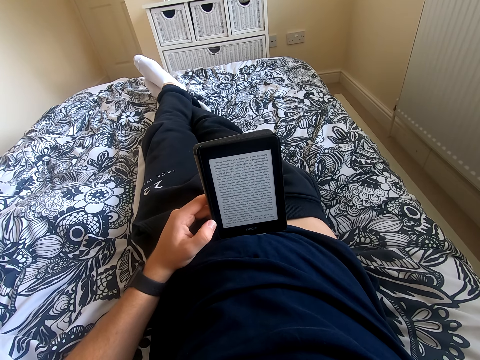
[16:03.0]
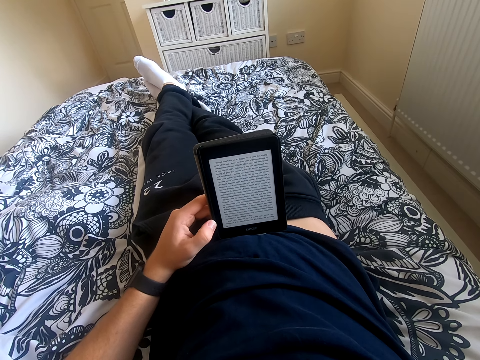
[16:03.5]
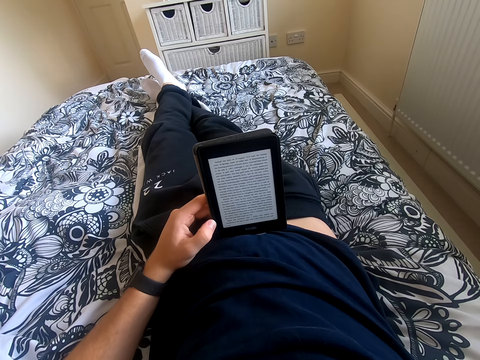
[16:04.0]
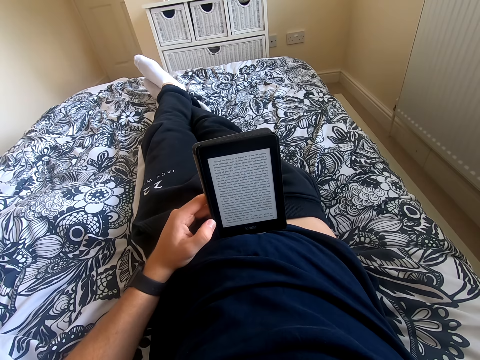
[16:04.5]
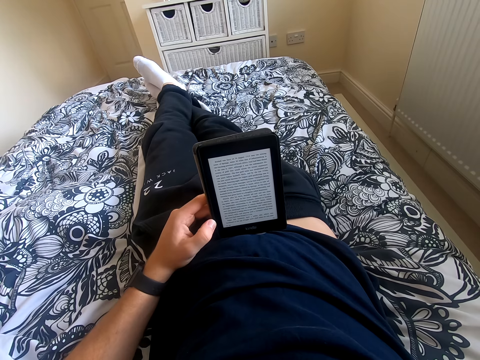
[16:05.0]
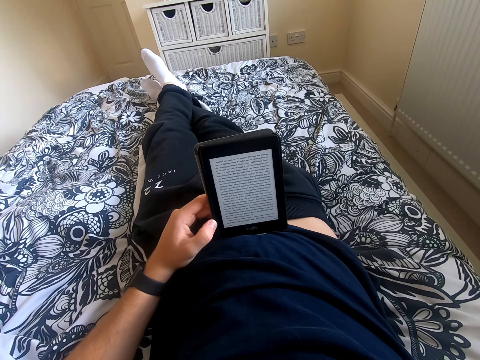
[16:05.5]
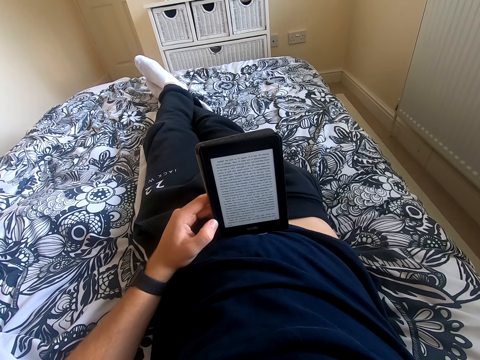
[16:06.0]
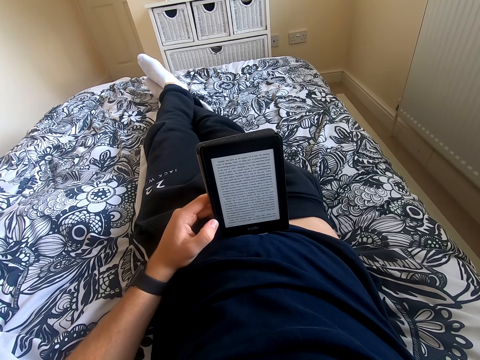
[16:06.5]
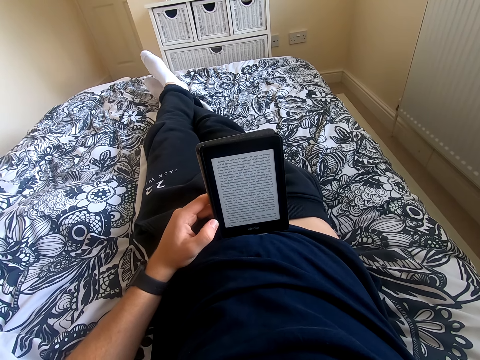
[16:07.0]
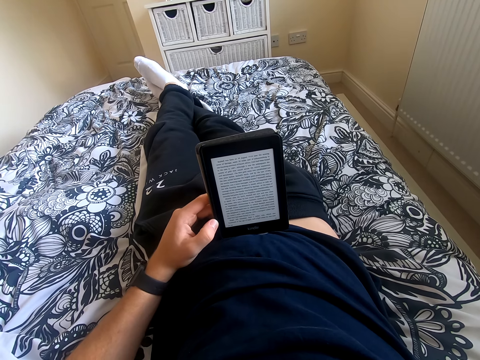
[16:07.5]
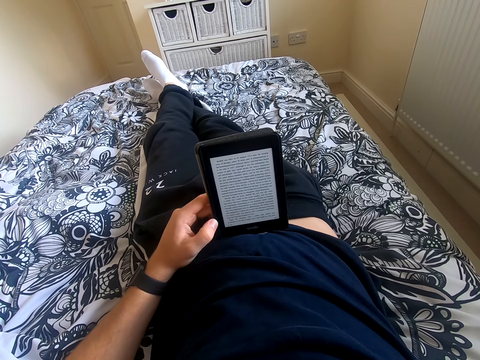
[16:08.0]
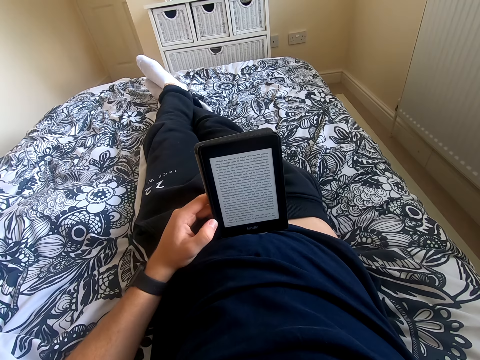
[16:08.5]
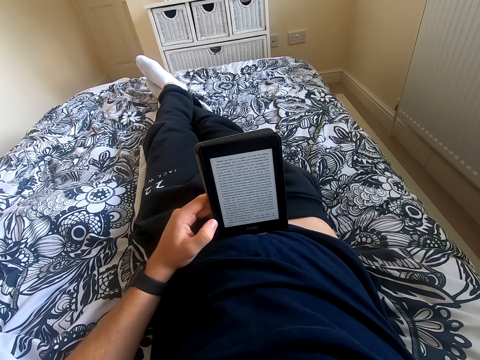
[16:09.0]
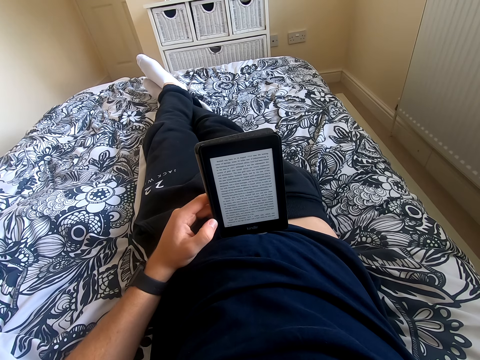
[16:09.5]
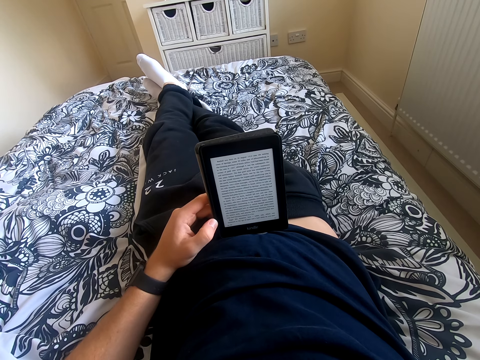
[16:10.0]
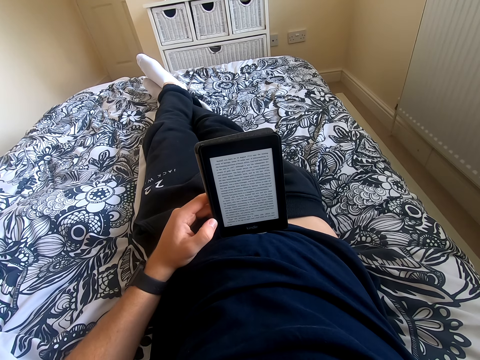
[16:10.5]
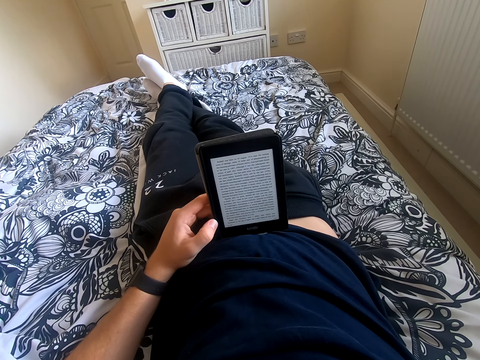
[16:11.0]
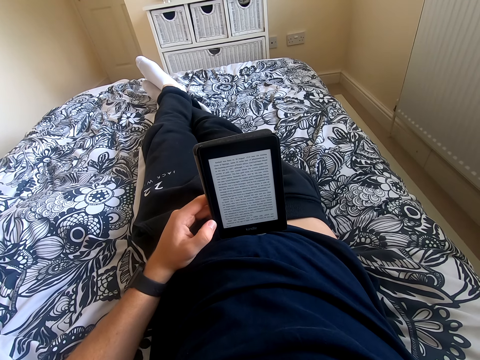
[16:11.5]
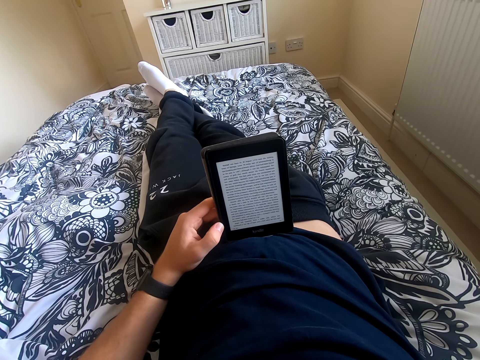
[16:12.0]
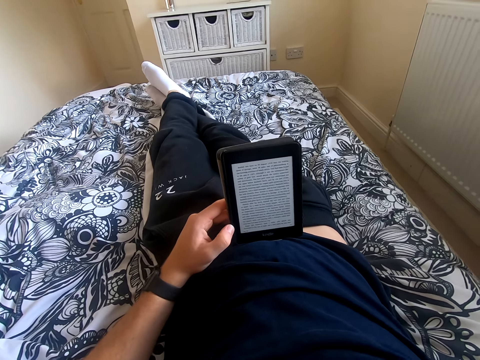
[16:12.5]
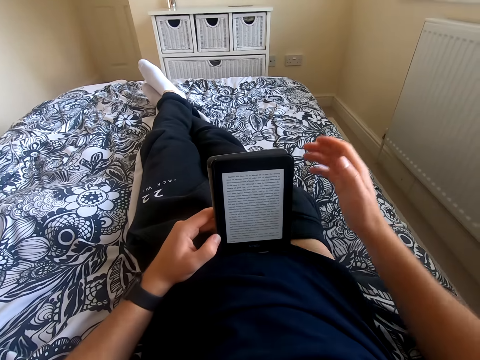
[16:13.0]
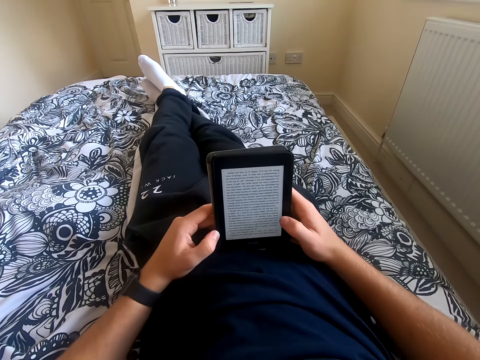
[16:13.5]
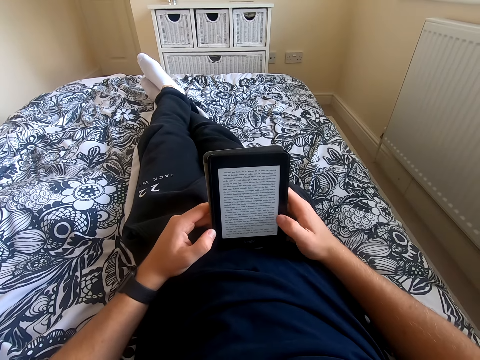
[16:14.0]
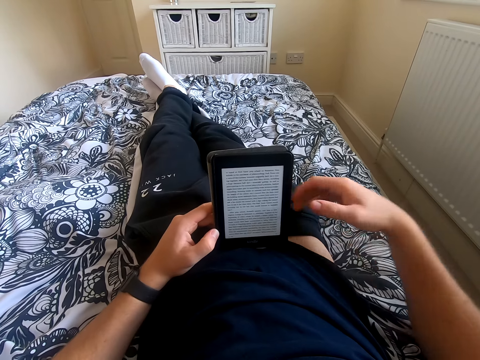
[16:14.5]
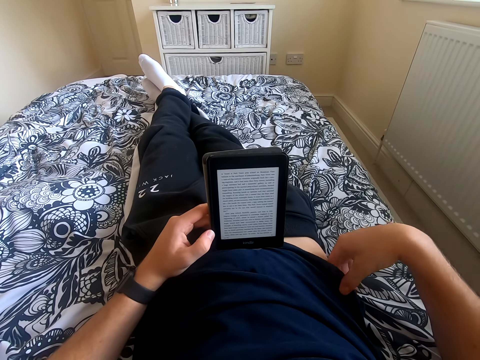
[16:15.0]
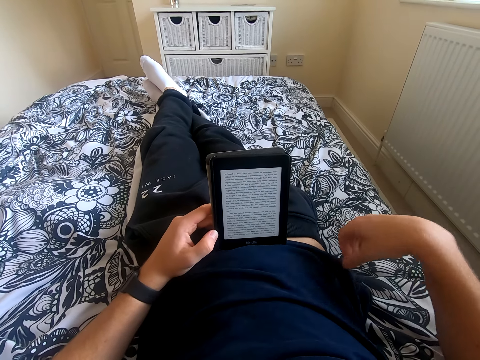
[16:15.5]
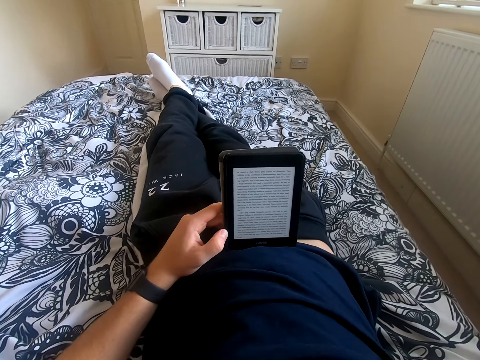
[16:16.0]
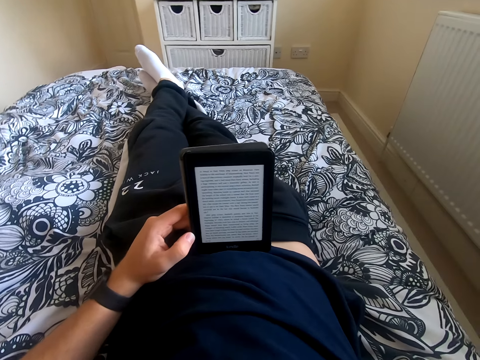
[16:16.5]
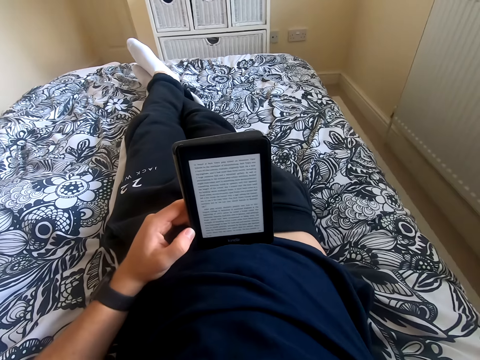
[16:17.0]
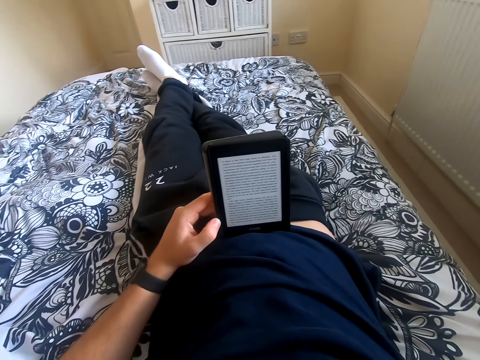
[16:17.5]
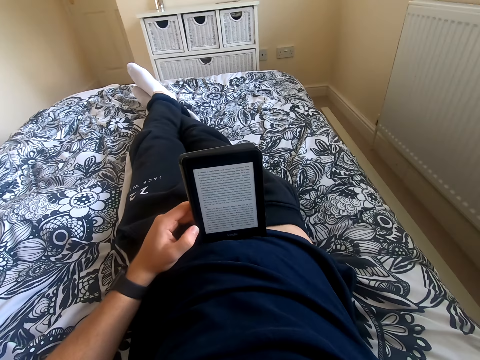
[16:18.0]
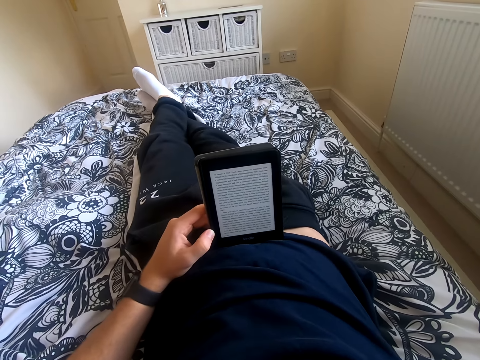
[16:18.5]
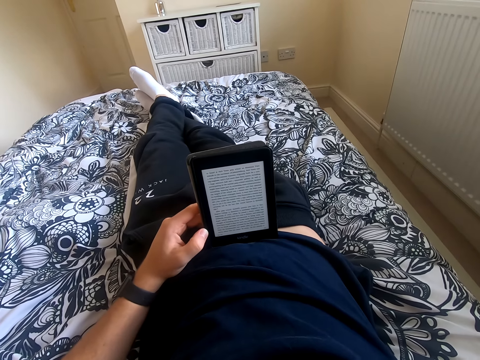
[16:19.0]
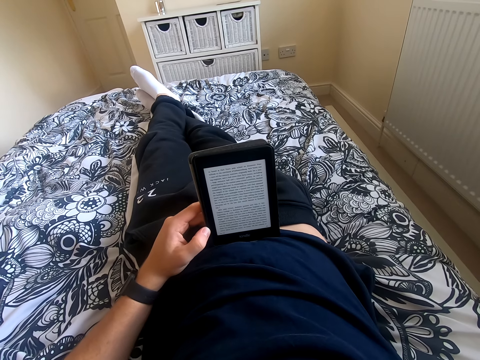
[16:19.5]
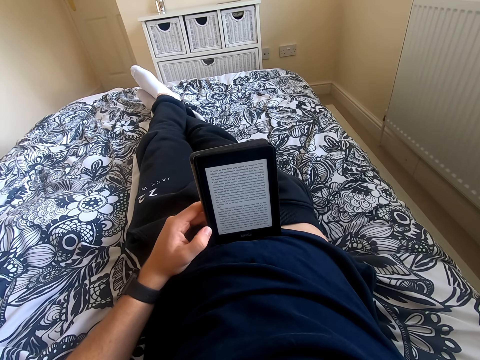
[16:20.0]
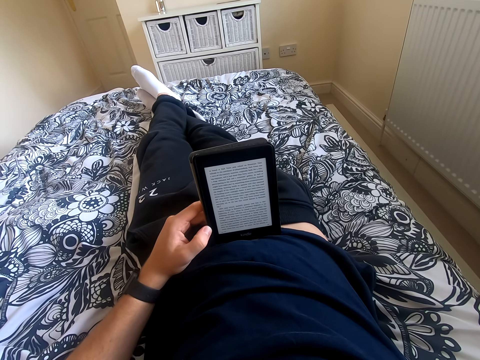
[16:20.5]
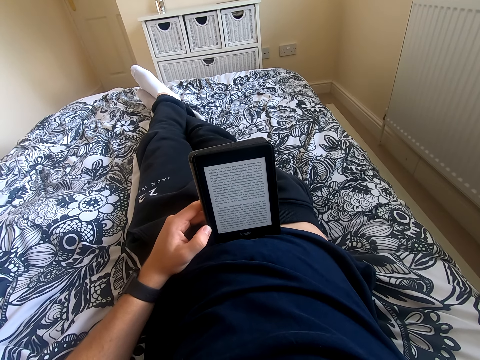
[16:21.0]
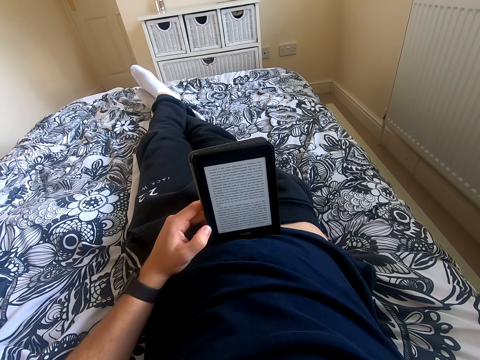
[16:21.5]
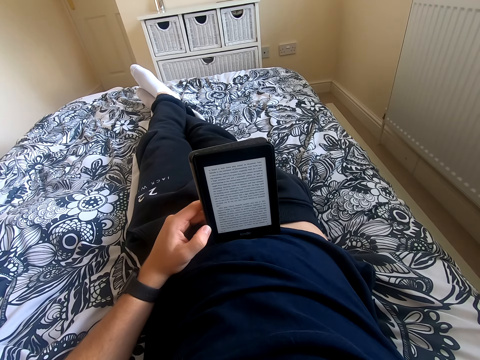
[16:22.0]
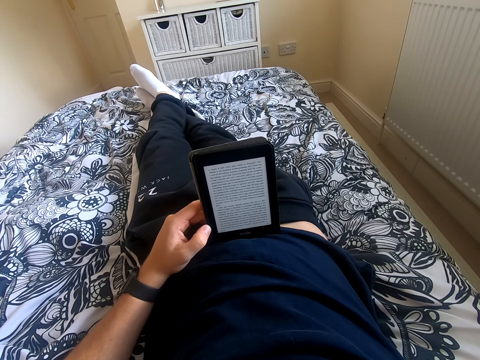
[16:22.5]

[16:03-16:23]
The camera wearer reads through the tablet. He lowers his right hand, holds the tablet with his right hand and scrolls through the tablet. He removes his right hand from the tablet. He straightens his shirt and lifts his right hand. He reads the book on the tablet. He touches something.

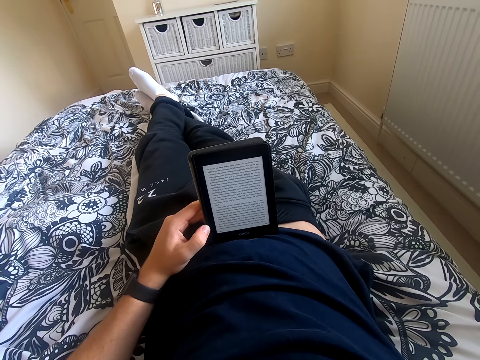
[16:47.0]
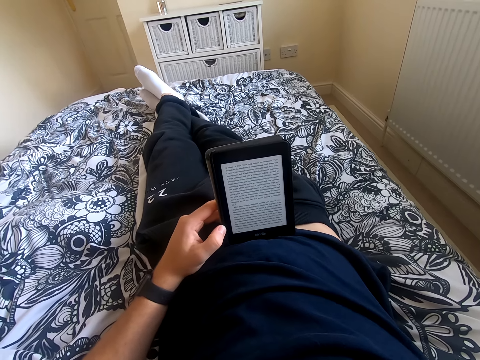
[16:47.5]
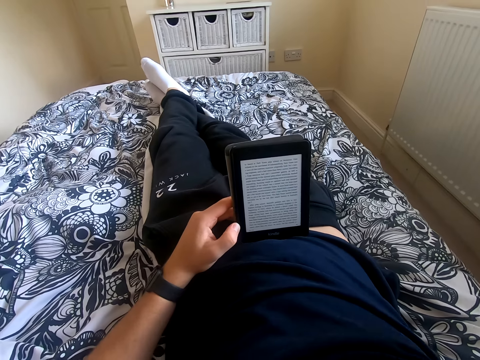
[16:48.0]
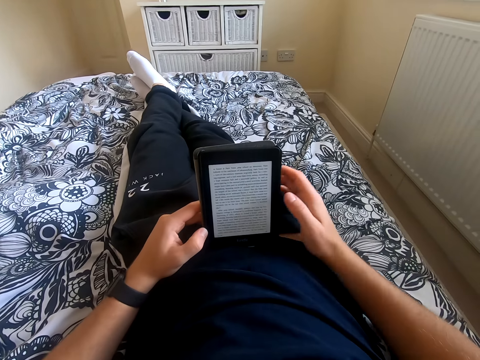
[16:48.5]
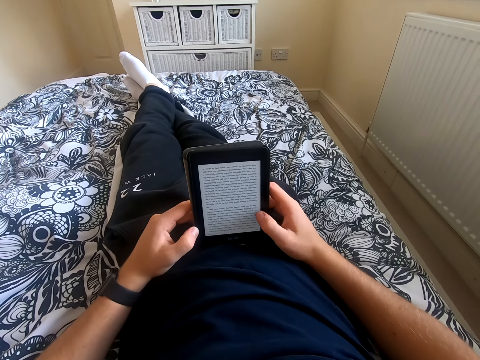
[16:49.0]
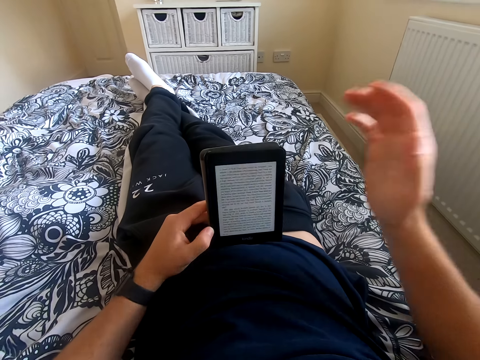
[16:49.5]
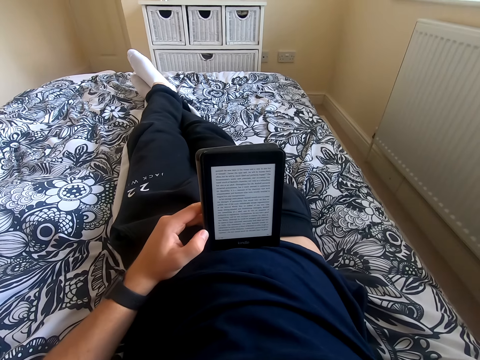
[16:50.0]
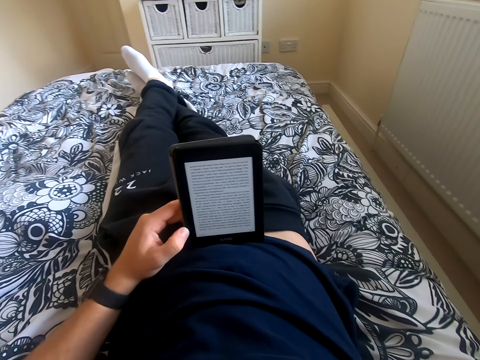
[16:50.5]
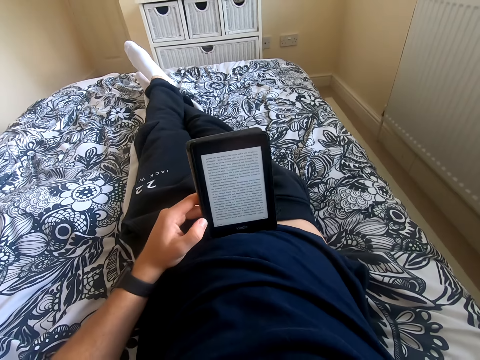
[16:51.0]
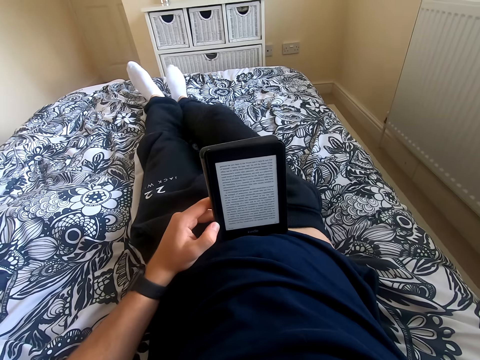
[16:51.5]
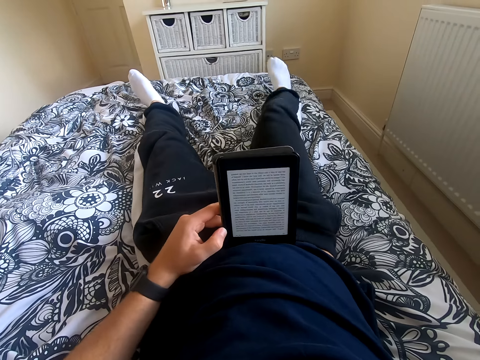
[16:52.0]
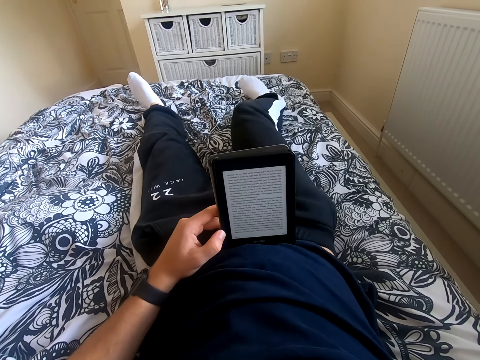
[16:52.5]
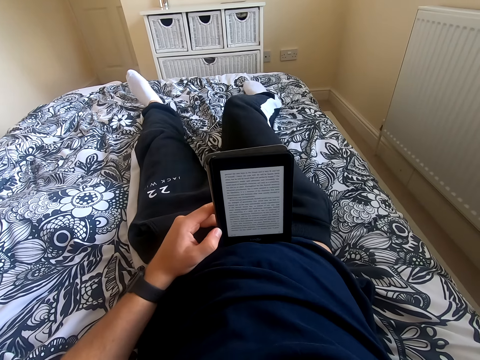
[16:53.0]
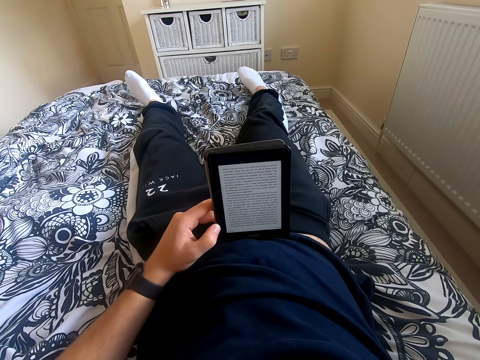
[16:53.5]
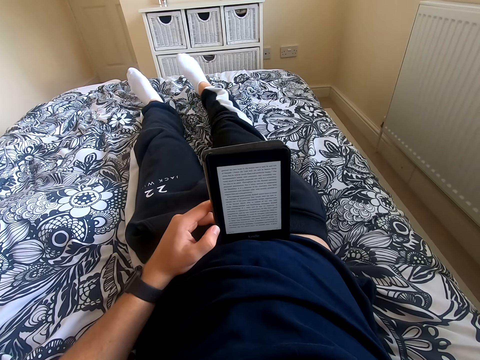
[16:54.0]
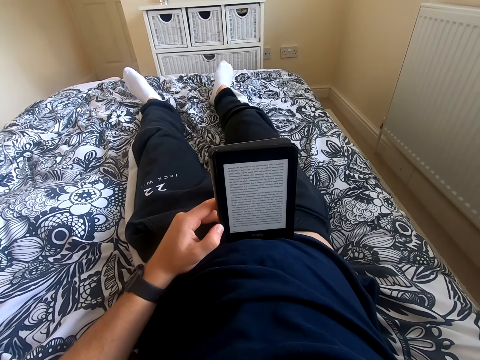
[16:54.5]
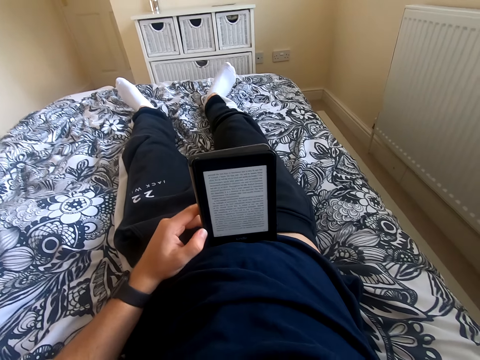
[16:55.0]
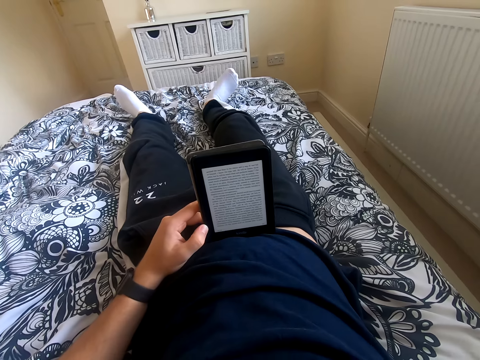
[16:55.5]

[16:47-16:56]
The camera wearer lowers his right hand and scrolls through the tablet. He lifts his right hand from the tablet and touches something. He reads the book on the tablet. He removes his left leg from the right leg and moves his right leg on the bed.
